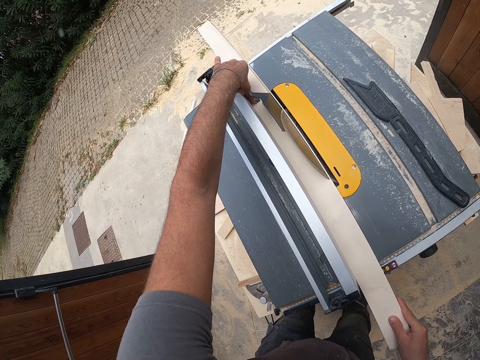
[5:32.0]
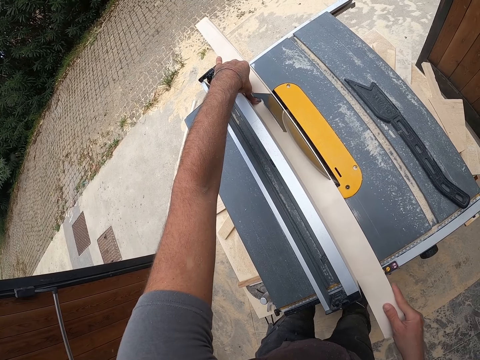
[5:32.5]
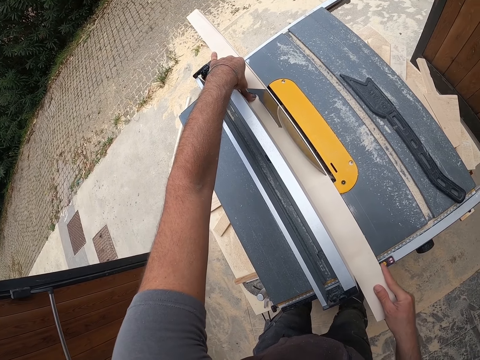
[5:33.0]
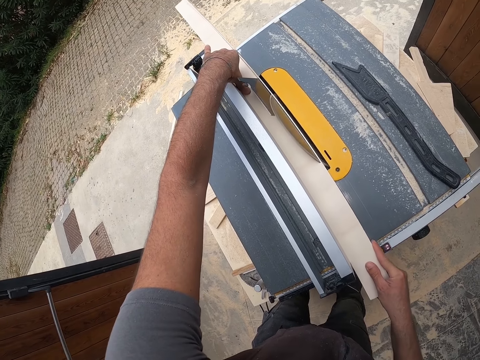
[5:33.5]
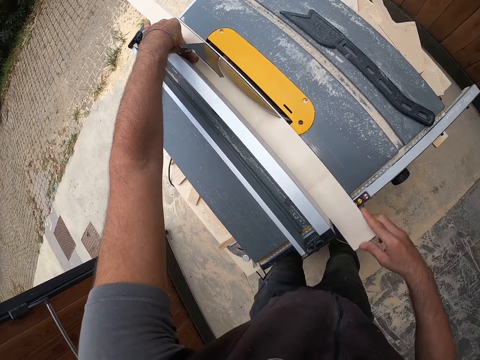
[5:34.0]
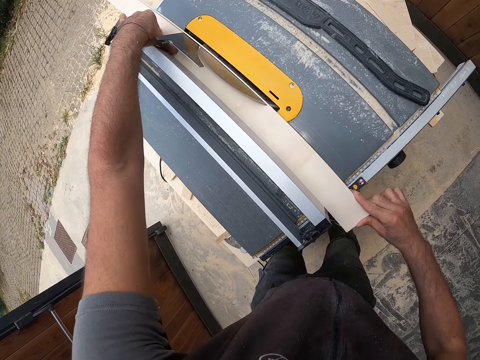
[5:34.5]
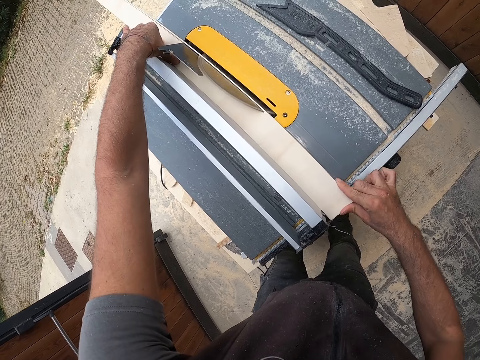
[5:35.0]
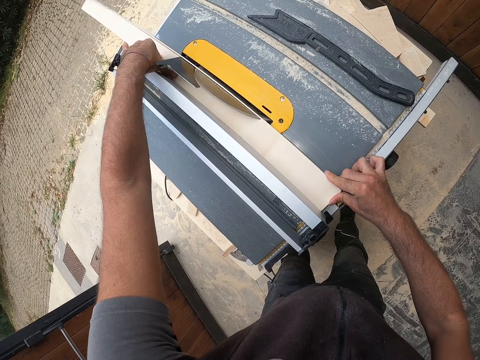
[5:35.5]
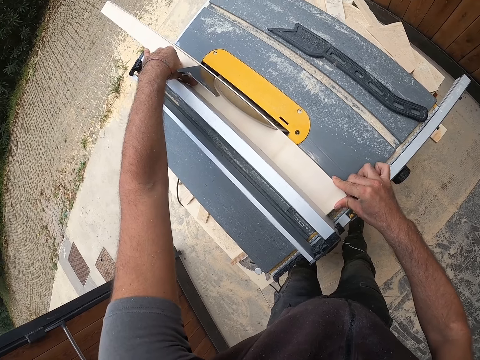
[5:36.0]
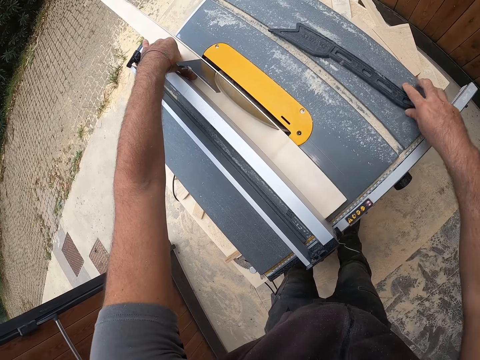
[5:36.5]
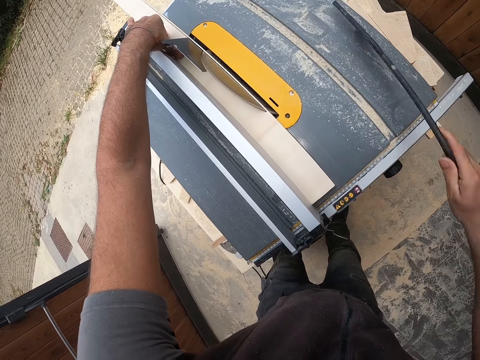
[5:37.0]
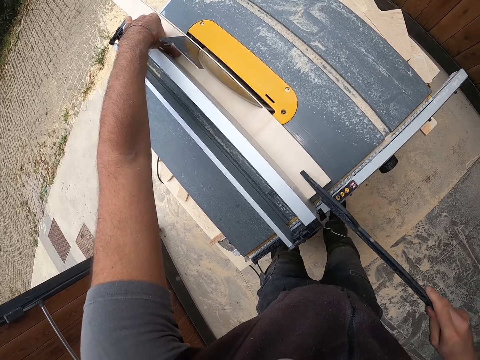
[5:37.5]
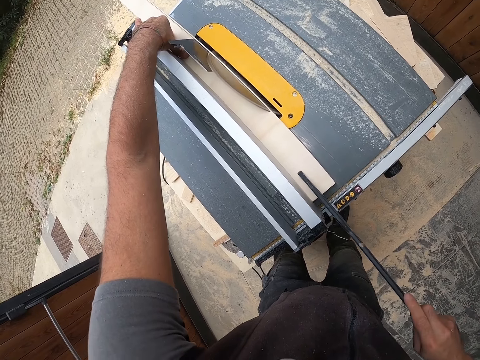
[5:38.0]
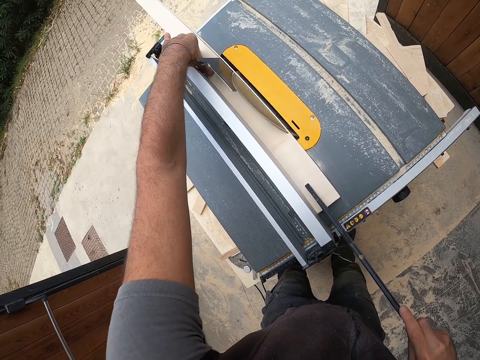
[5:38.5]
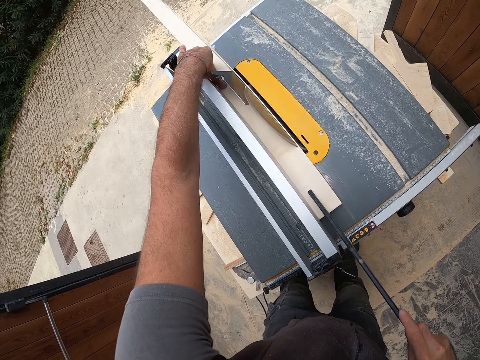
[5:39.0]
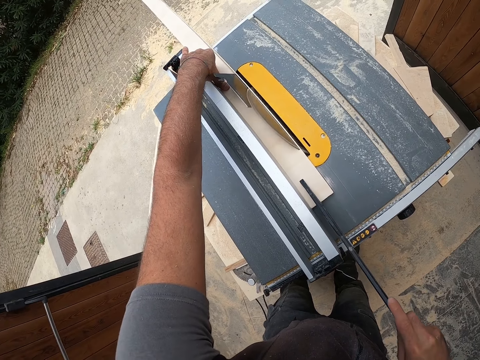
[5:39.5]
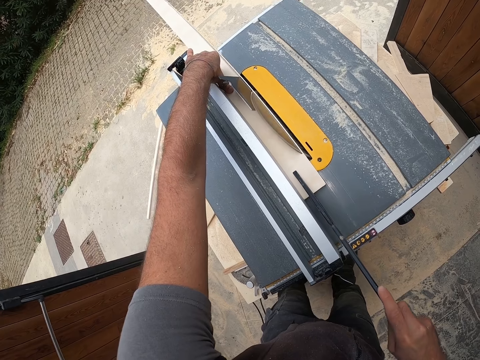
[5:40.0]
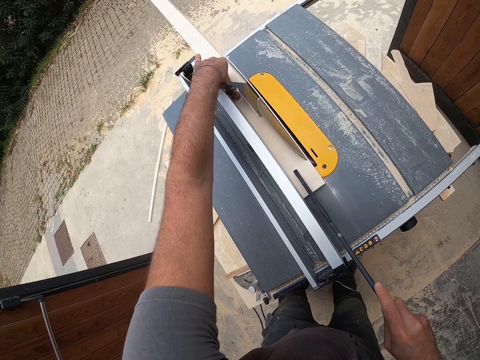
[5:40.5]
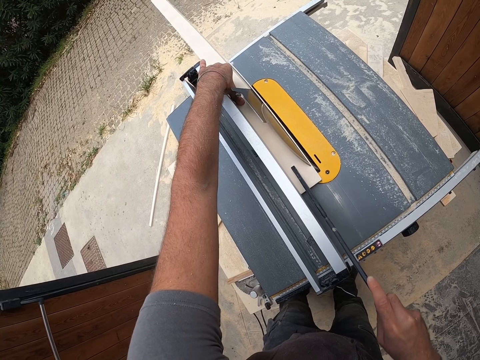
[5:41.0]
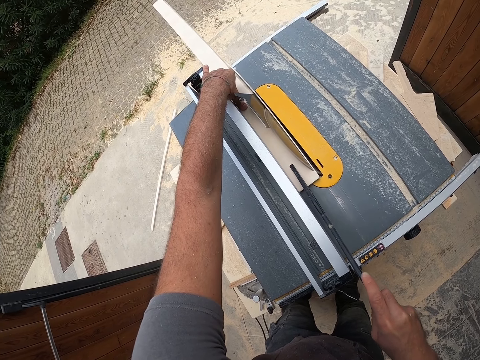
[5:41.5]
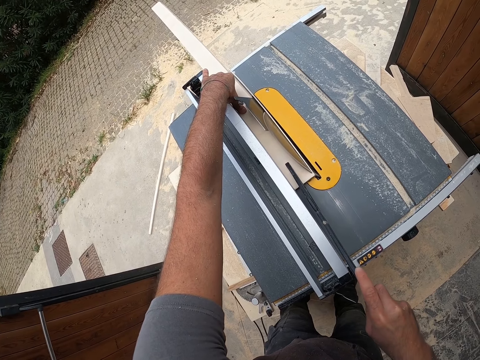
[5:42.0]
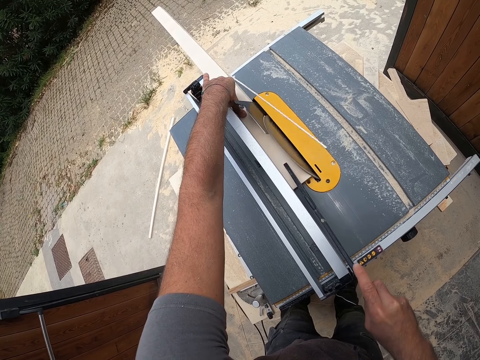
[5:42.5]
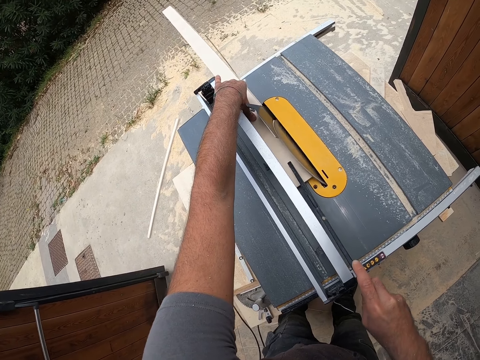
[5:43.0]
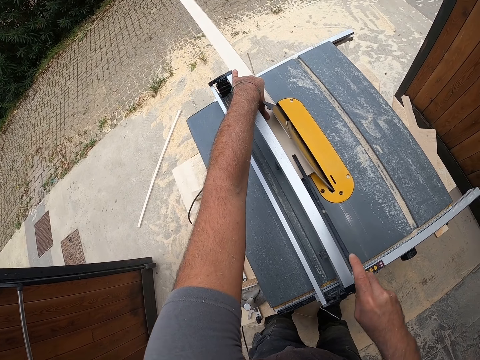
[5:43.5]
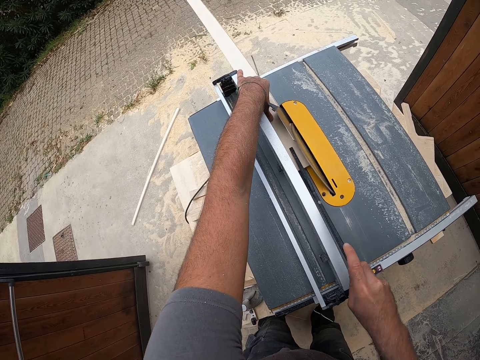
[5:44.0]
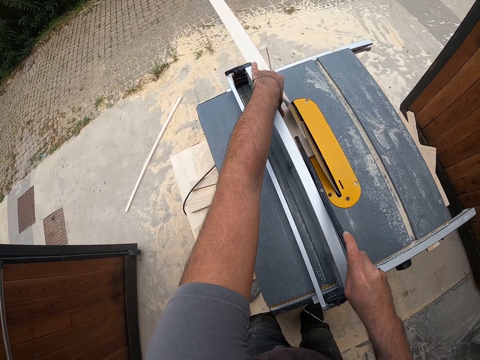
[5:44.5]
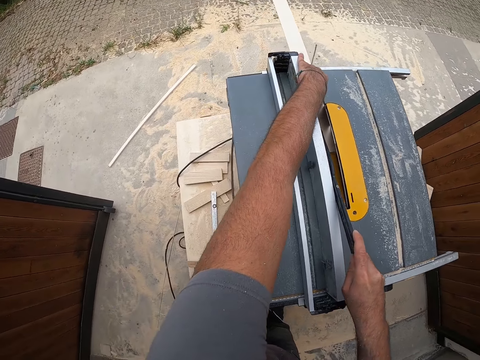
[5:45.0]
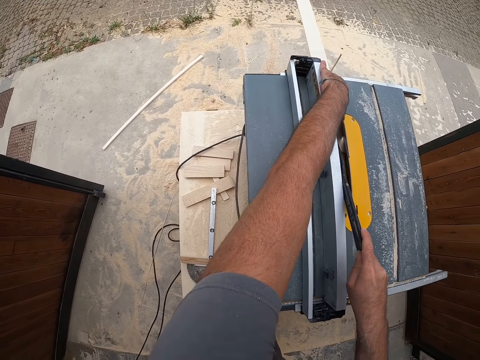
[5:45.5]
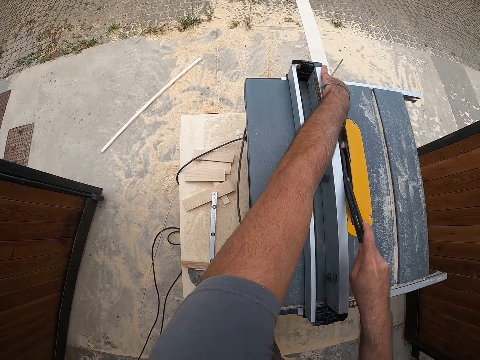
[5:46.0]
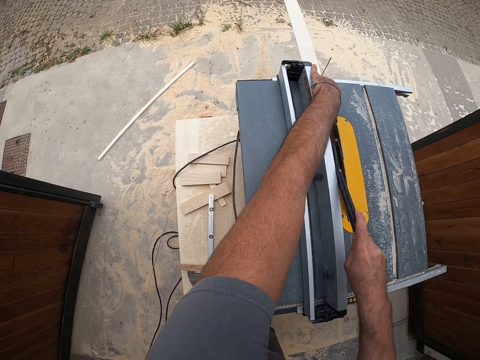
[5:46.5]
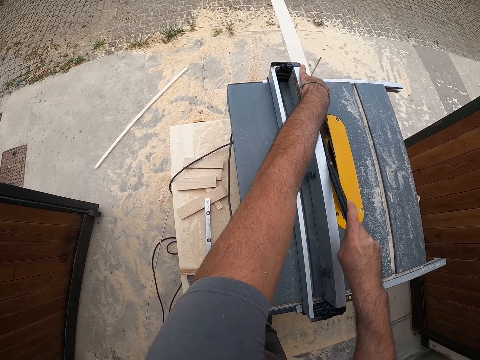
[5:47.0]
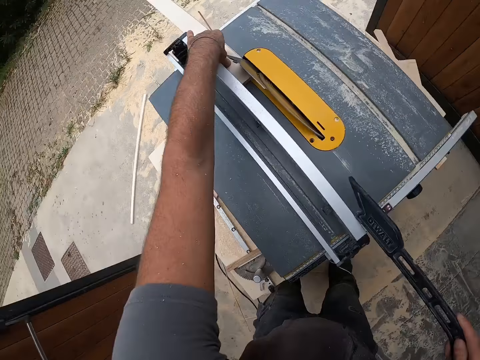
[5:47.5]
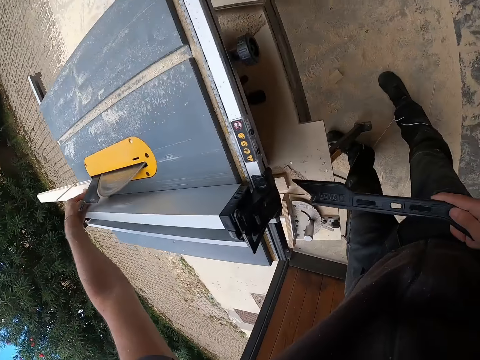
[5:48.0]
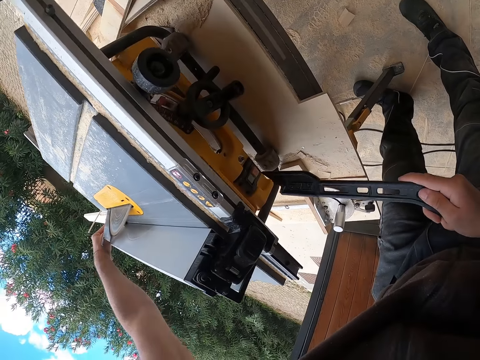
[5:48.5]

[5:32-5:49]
The camera wearer holds down the wooden plank with his left hand. He picks up a push stick on the table with his right hand. He places something on the piece of wood. He pushes the wooden plank with the push stick in his right hand. He removes something from the piece of wood. He points at a part of the machine.

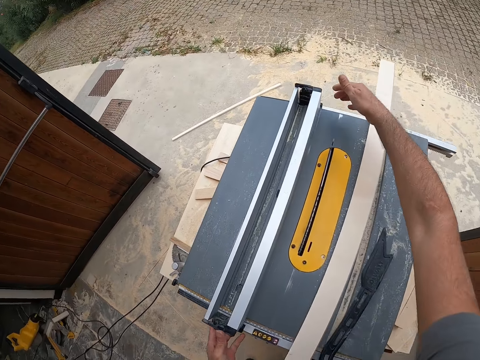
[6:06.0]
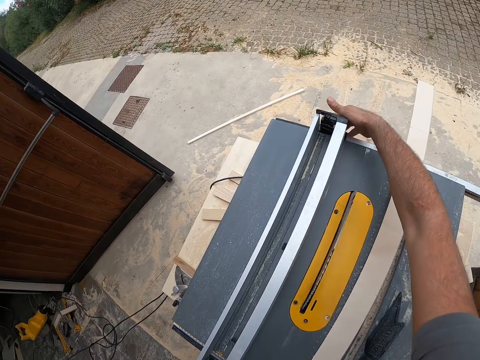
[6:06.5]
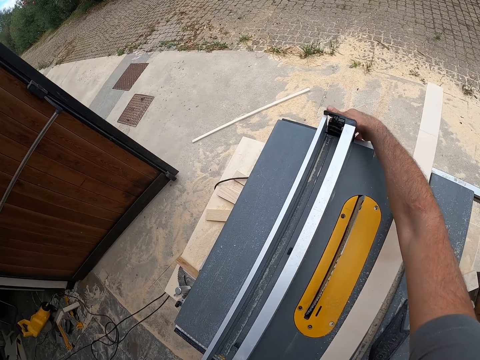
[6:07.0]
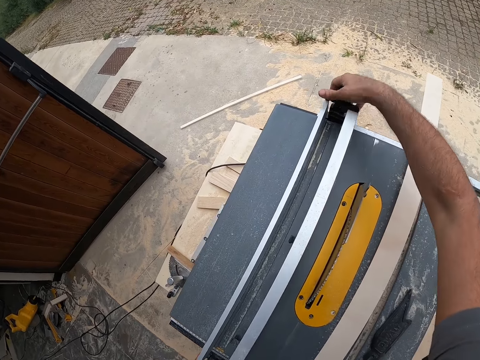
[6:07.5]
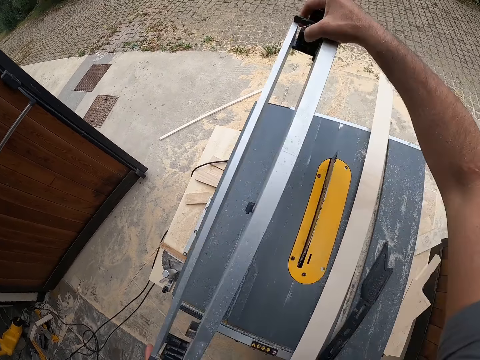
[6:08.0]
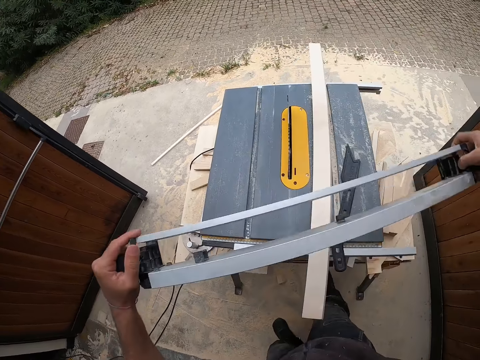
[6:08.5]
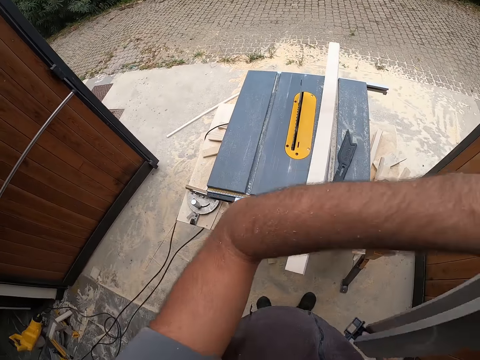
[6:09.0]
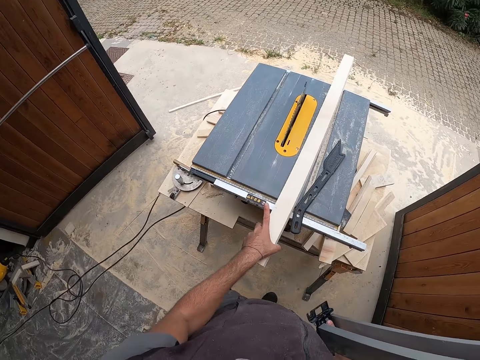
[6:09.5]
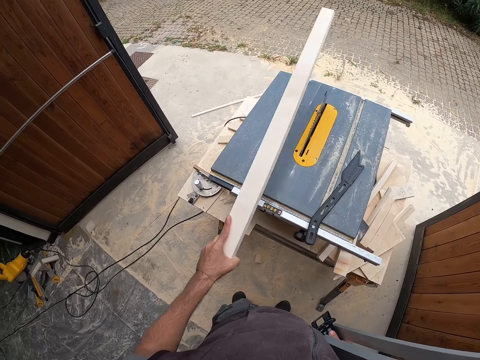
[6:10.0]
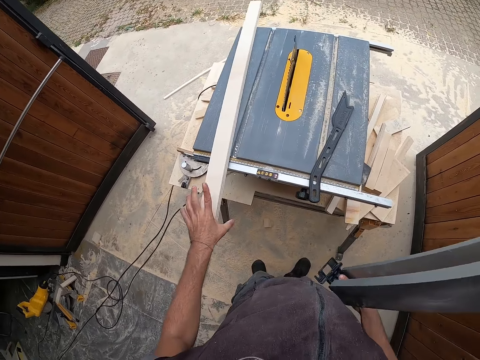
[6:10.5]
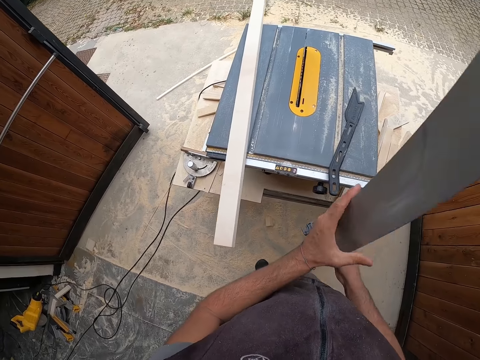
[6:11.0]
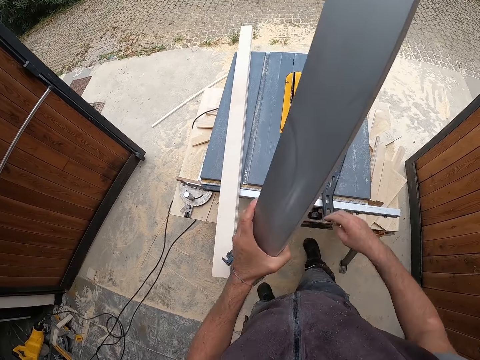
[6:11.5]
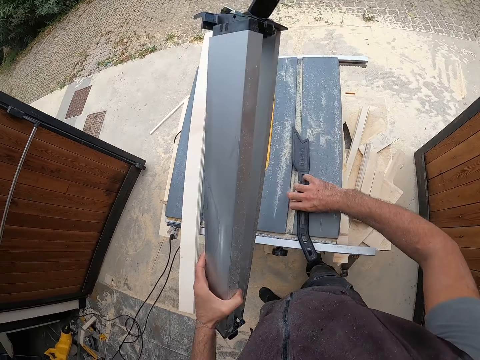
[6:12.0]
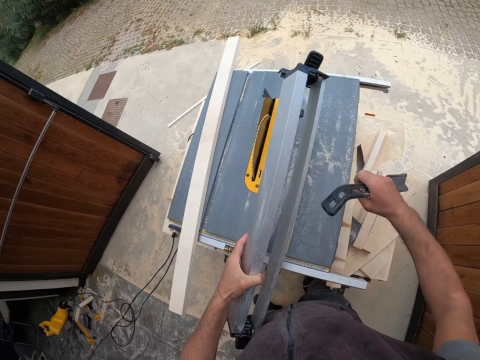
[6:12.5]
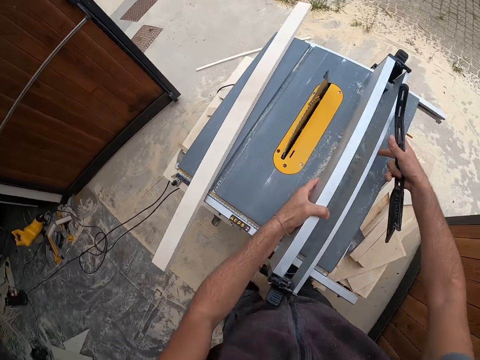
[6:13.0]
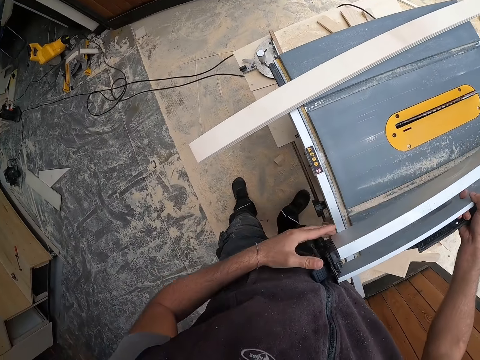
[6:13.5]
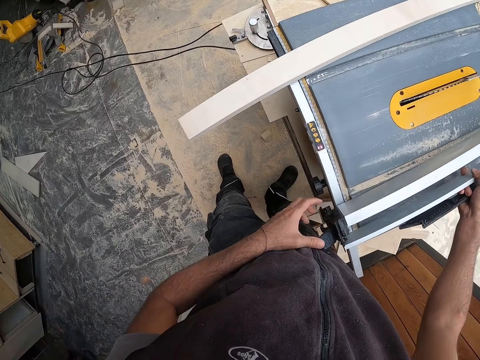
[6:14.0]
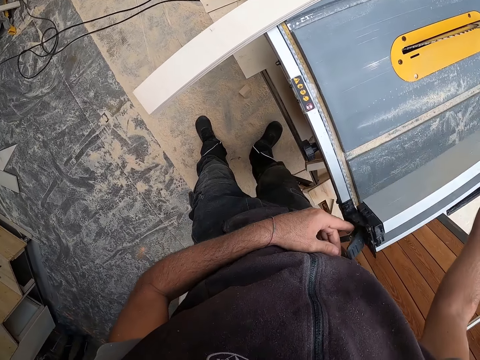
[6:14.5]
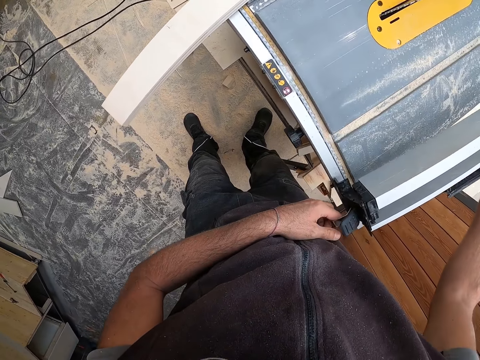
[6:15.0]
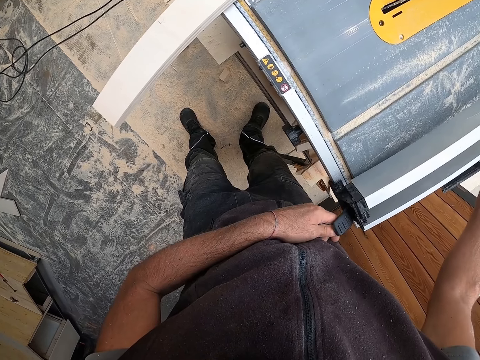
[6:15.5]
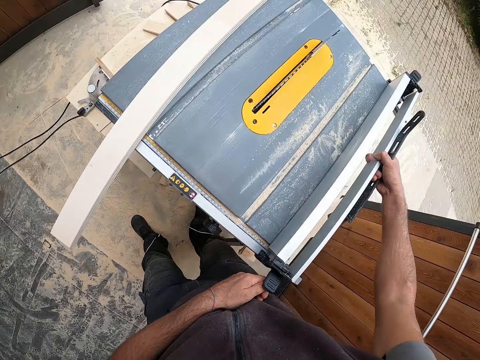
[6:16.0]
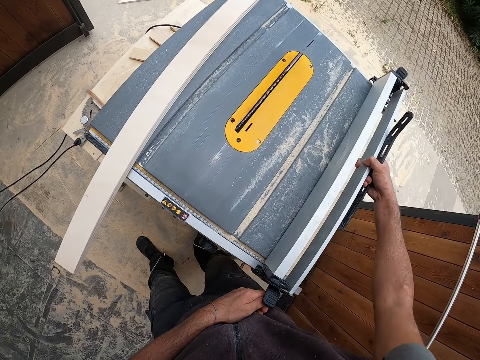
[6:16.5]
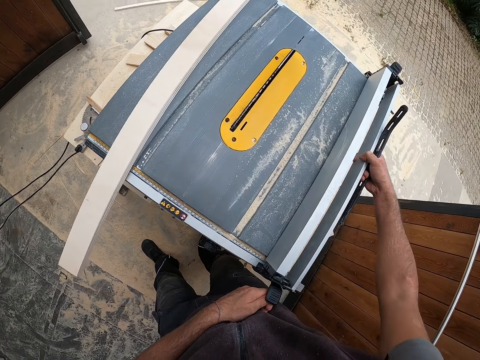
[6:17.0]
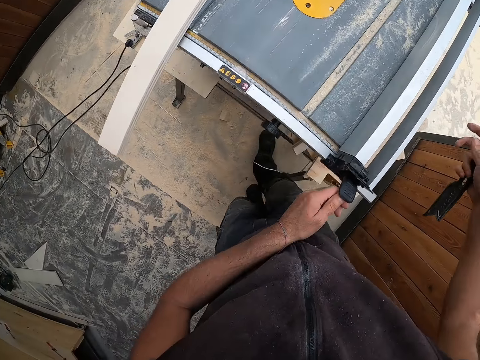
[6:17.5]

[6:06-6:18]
The camera wearer removes the rip fence from the table with both hands. He holds the rip fence with his right hand. He picks up the wooden plank on the table with his left hand. He places the wooden plank on the table with his left hand. He passes the rip fence from his right hand to his left hand. He picks up the push stick on the table with his right hand. He fixes a part of the machine. He places the rip fence on the table with both hands.
